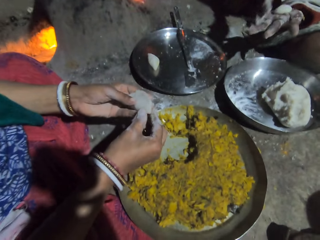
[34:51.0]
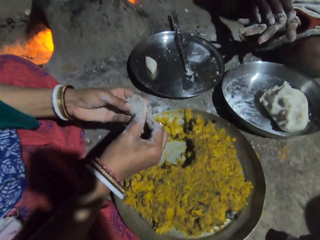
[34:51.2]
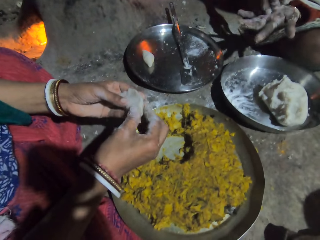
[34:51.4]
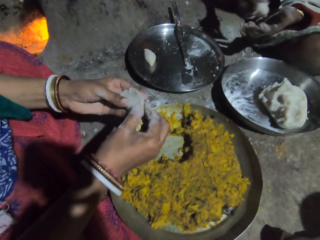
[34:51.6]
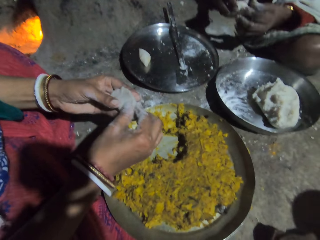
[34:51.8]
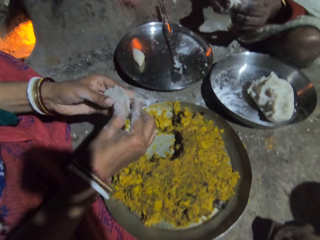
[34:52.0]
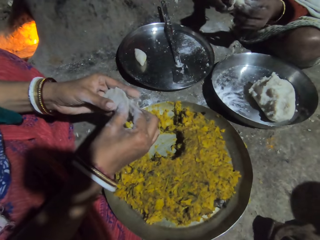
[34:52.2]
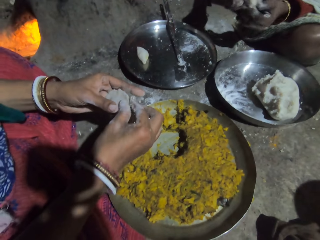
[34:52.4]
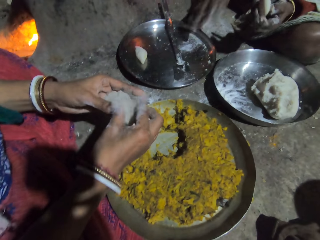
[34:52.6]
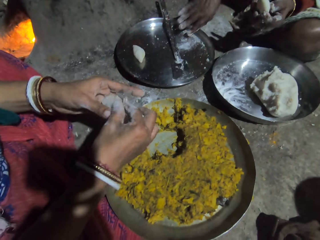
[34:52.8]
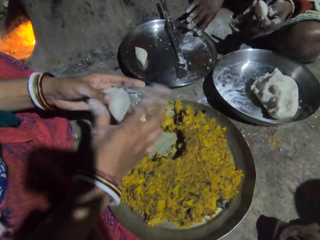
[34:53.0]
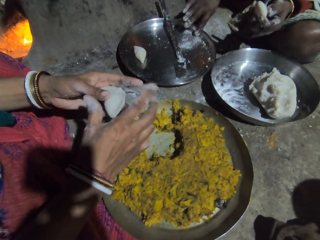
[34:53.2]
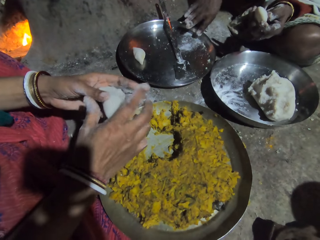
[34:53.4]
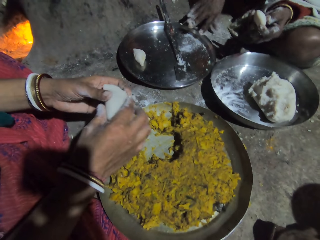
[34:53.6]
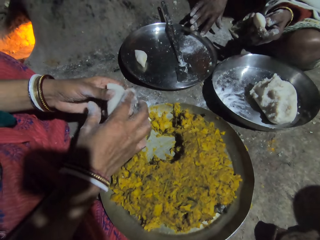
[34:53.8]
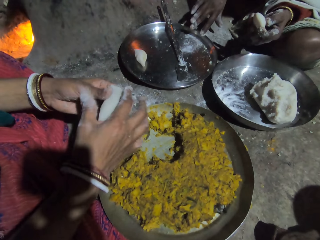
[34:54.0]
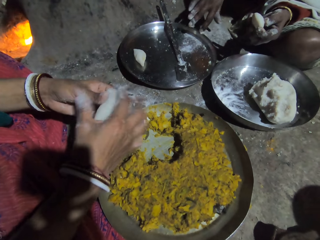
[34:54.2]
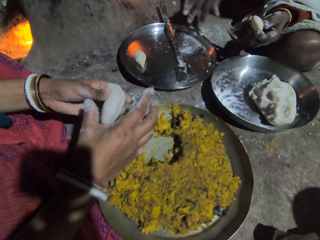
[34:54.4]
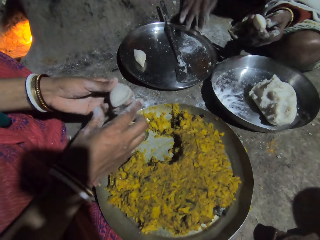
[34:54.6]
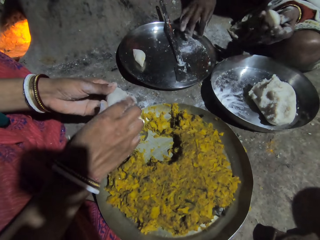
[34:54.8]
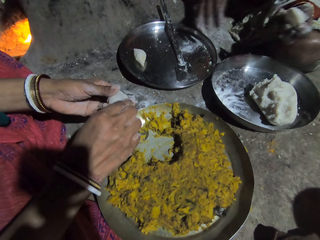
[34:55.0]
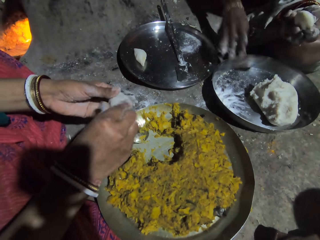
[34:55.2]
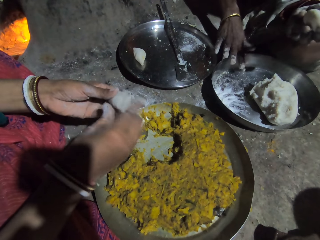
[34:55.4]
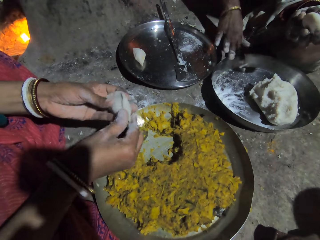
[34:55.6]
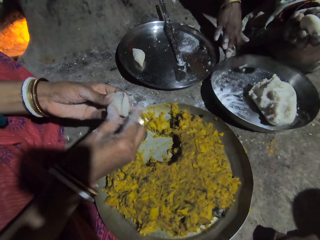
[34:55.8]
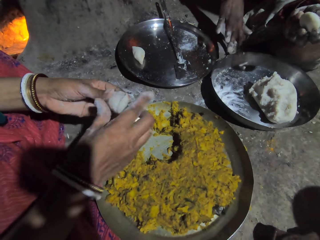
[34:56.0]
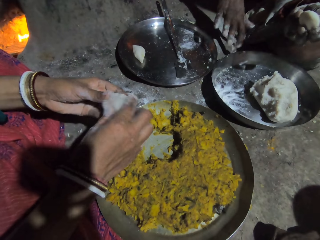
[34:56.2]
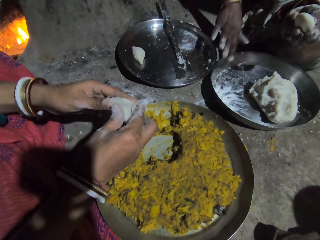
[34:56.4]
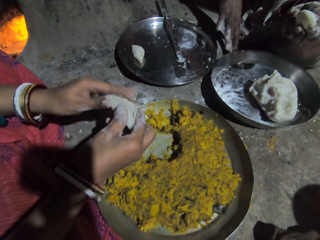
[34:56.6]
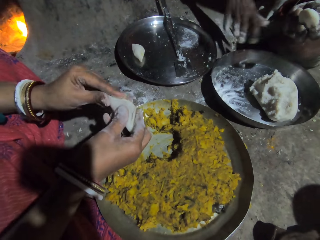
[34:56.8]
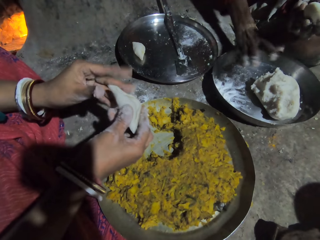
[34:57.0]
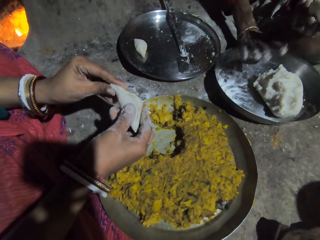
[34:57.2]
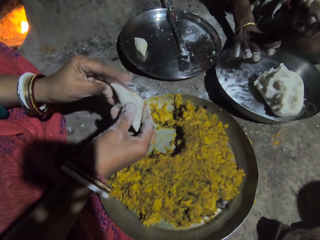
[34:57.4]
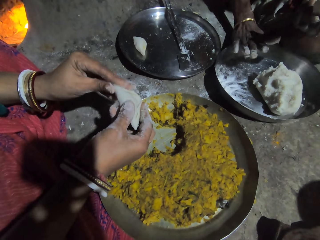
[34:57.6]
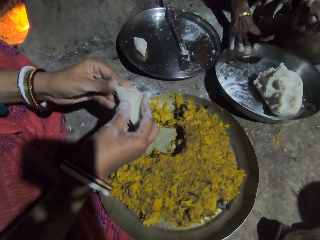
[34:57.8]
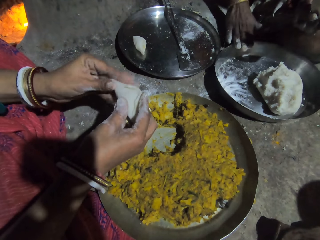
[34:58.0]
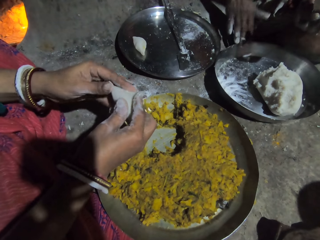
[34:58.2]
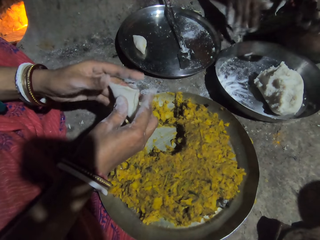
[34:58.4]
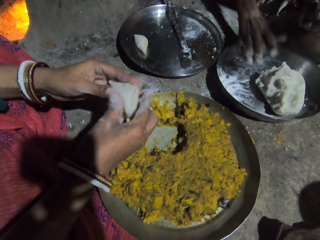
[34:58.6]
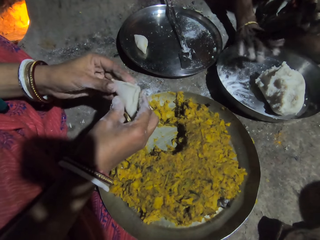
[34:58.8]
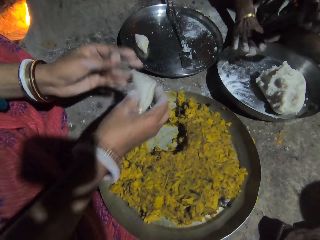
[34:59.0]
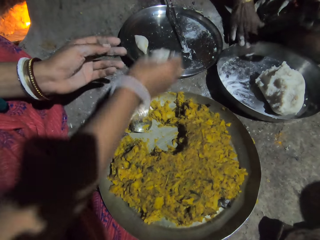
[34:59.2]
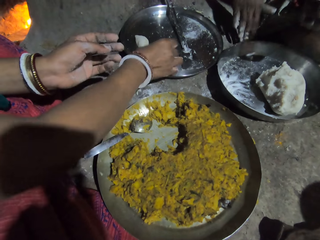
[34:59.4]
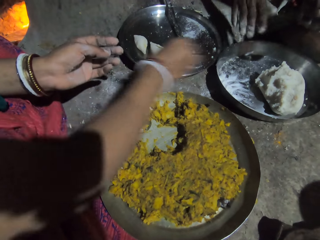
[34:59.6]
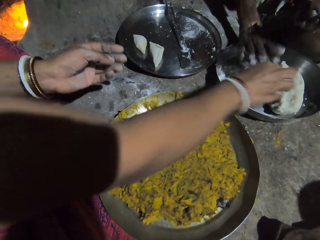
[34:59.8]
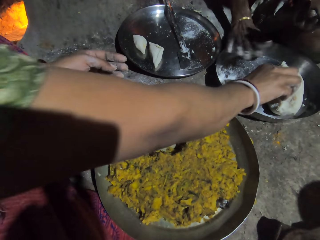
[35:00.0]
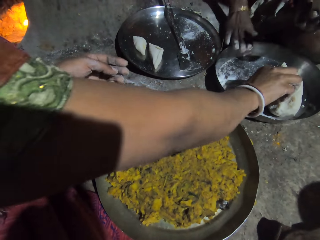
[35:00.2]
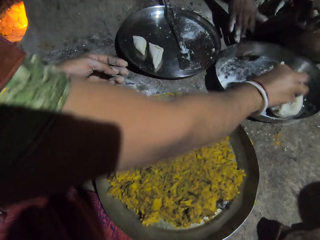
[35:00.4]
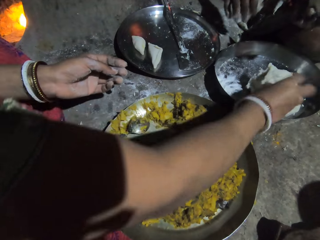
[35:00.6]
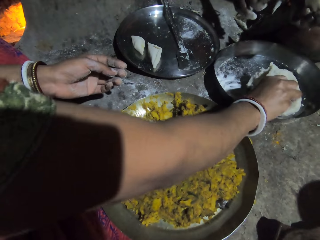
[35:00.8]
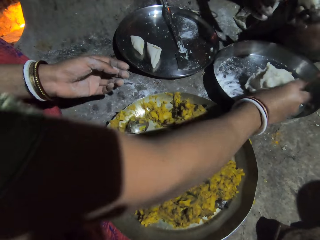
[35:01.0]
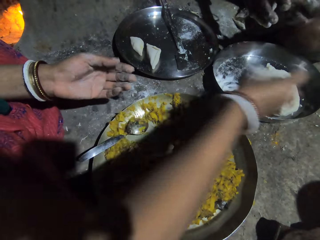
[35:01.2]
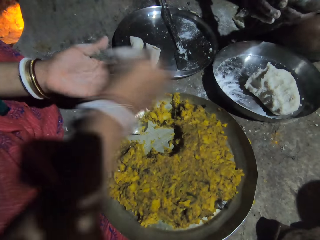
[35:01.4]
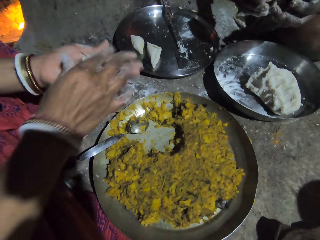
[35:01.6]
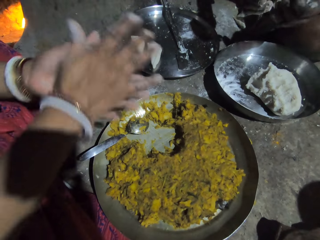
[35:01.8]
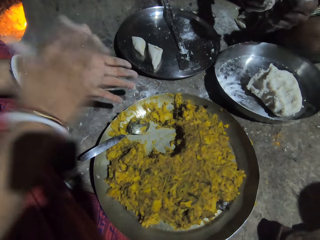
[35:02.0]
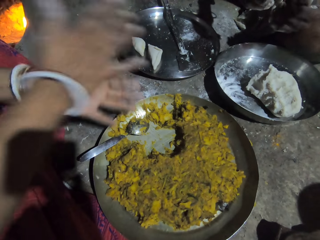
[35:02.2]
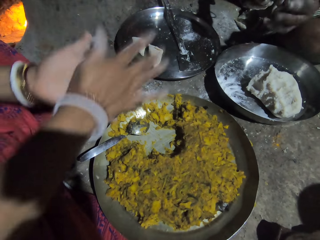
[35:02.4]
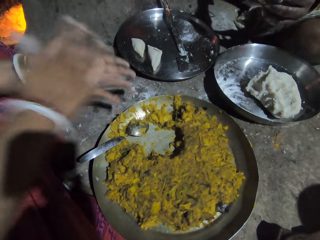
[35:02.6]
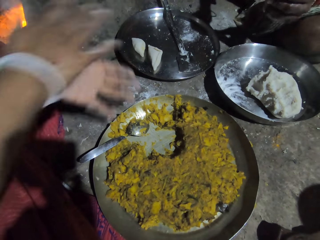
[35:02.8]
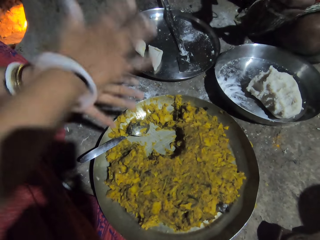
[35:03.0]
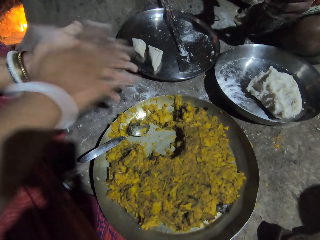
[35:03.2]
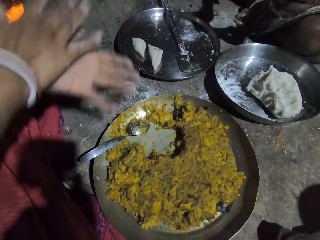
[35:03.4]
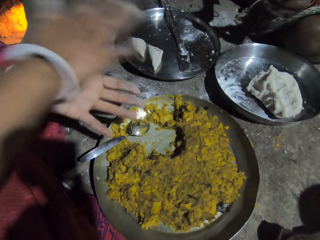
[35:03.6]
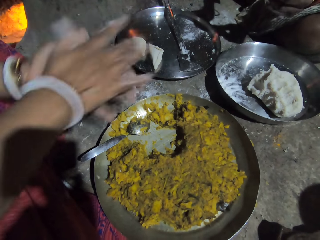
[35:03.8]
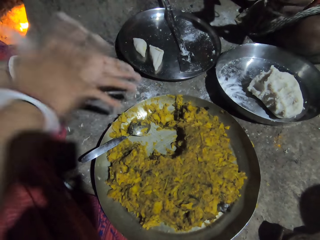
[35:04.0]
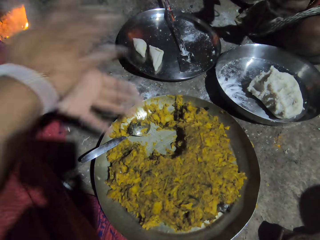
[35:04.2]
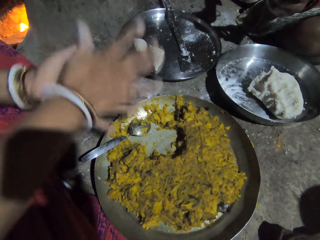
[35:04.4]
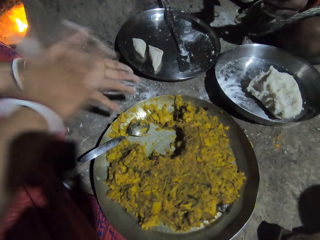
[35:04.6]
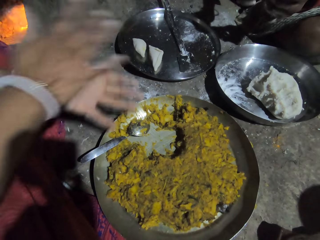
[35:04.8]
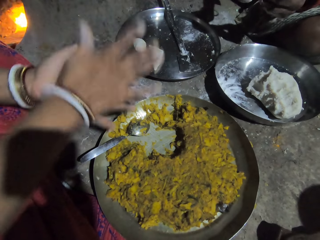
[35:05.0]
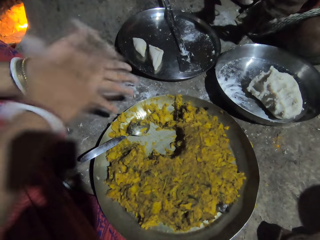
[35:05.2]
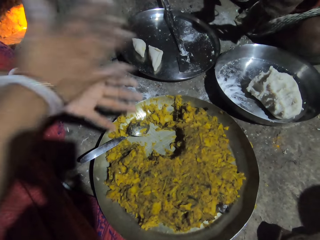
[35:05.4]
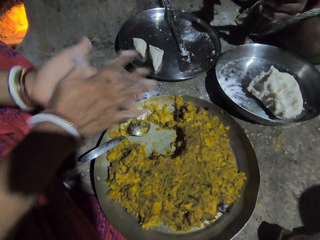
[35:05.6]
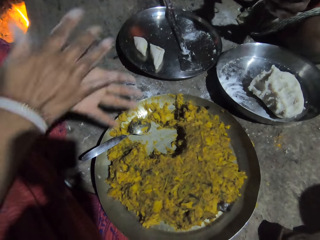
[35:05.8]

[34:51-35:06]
The camera wearer interacts with a lady. They close the dough. They put the dough in the tray. They pick a dough and roll the dough with a hand.

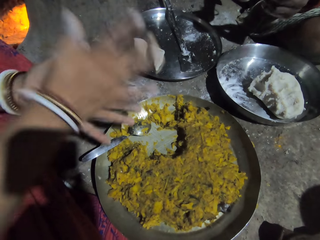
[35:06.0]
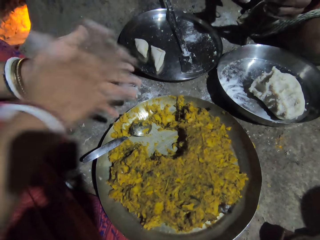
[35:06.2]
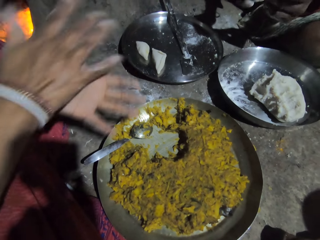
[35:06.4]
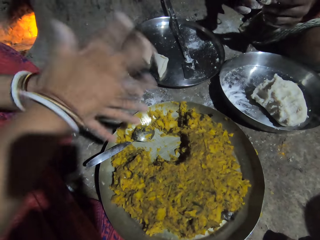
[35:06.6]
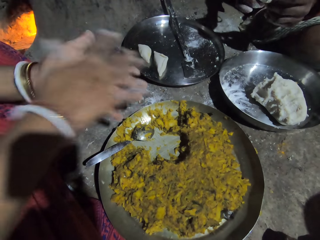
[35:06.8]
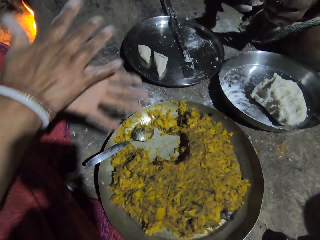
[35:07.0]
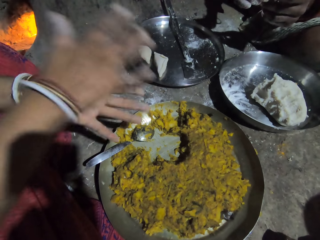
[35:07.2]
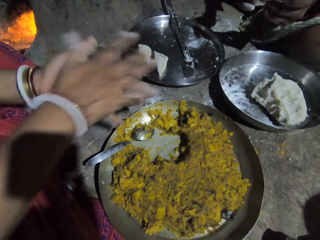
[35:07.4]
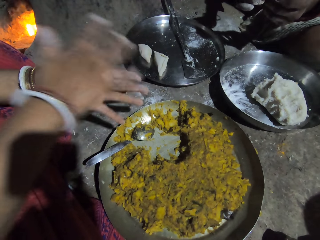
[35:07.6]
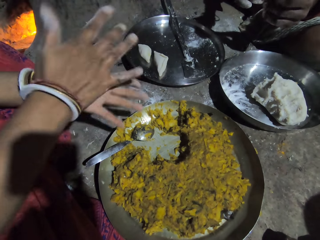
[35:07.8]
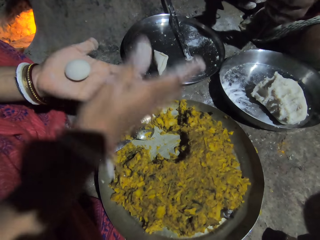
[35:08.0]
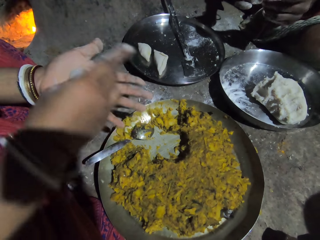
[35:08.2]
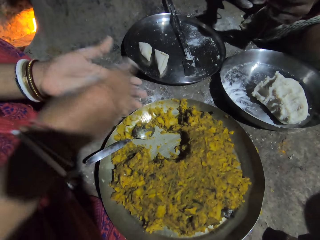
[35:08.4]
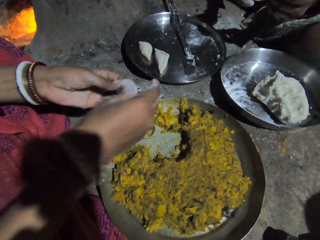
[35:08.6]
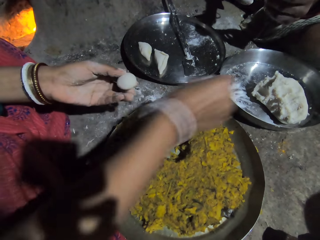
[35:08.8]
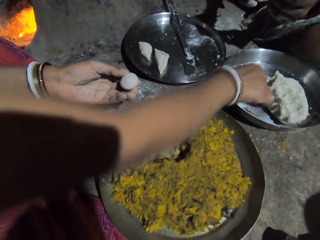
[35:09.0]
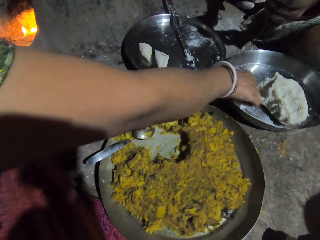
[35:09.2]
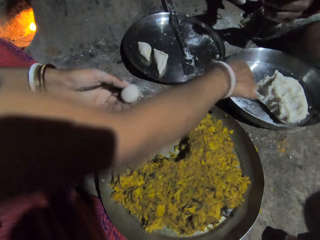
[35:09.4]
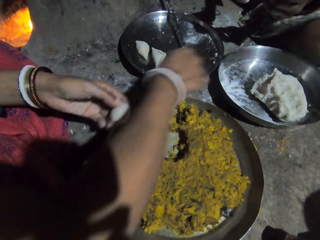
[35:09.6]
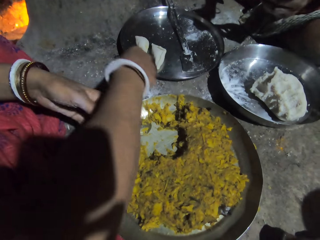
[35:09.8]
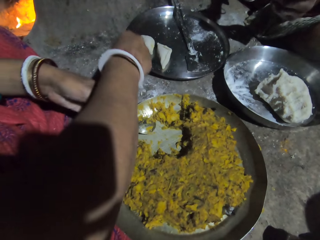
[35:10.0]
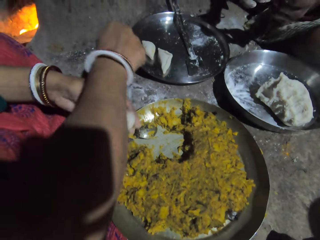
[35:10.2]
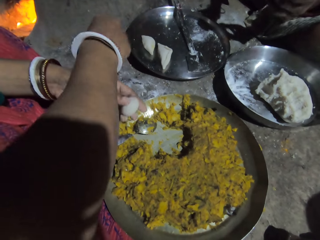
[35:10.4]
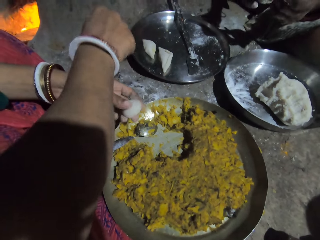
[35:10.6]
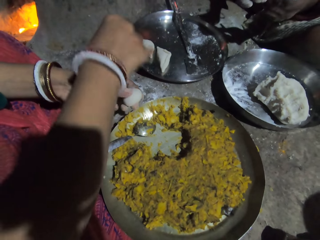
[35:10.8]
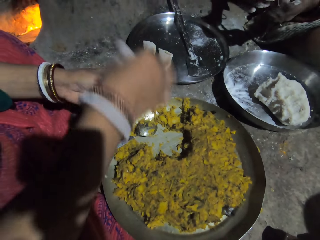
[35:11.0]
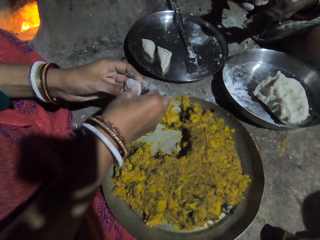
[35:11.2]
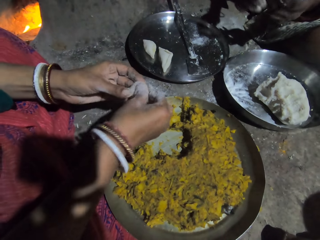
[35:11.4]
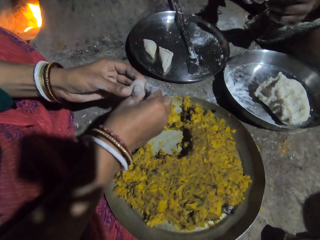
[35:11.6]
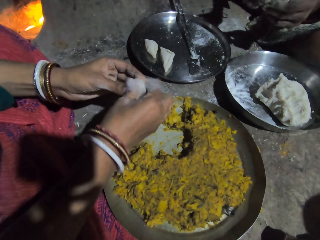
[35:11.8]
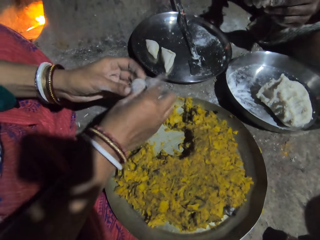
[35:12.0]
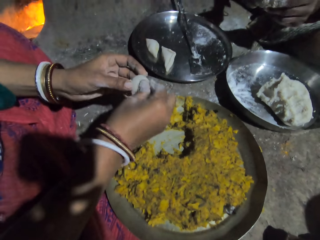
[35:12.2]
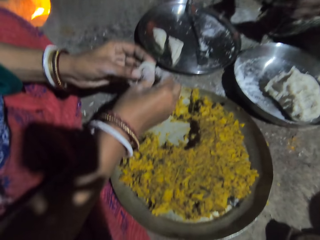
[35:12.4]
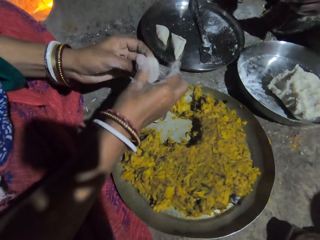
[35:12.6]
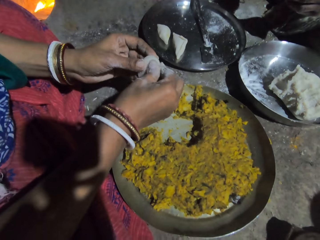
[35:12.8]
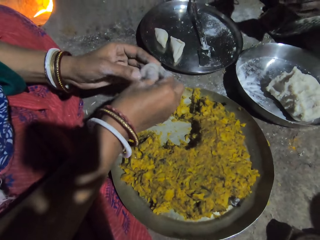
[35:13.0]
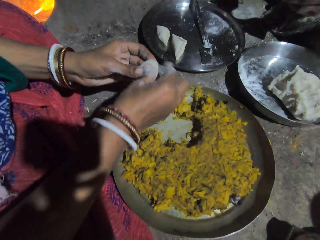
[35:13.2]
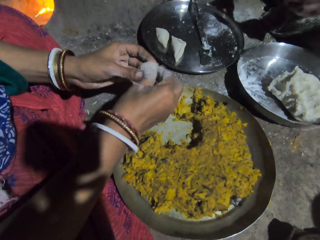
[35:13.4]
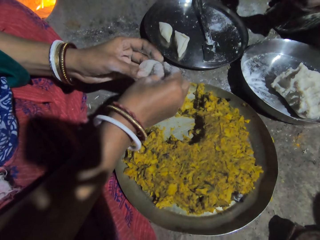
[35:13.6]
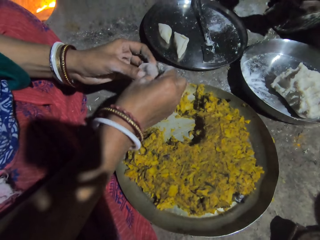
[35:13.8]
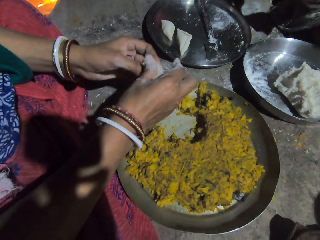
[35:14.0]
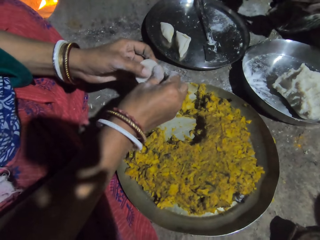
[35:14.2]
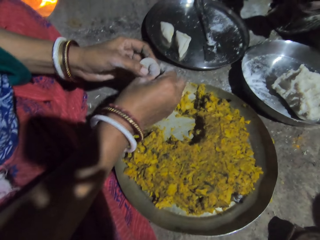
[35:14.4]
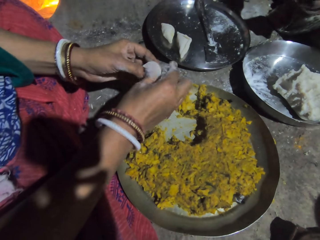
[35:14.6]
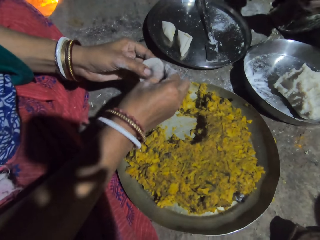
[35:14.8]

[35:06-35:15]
The camera wearer interacts with a lady. They touch flour in the bowl. They dust out the flour in the hand. They make space in the dough.
